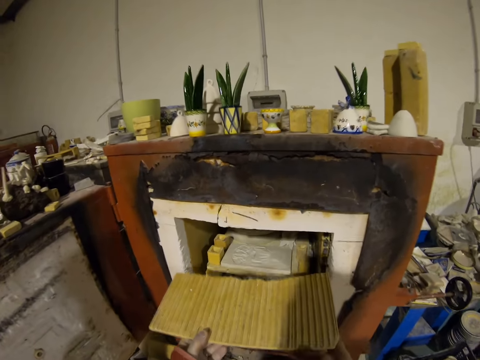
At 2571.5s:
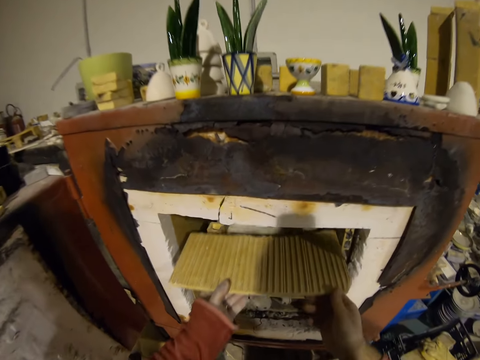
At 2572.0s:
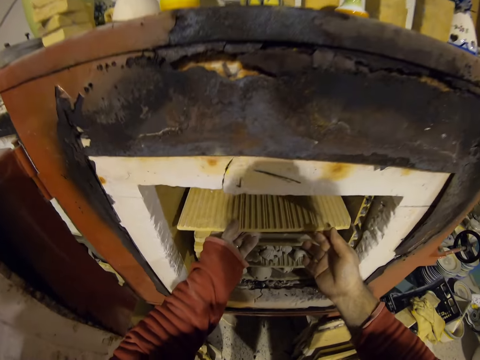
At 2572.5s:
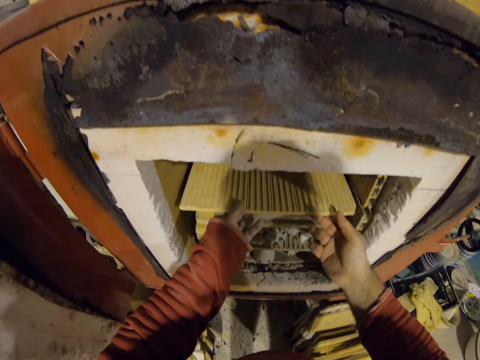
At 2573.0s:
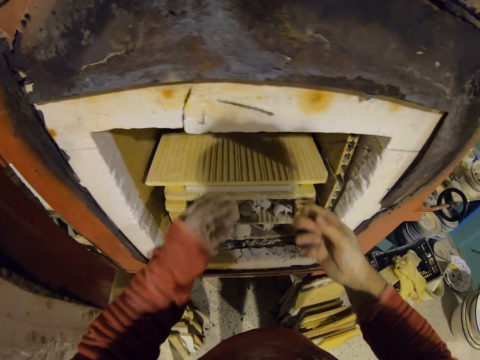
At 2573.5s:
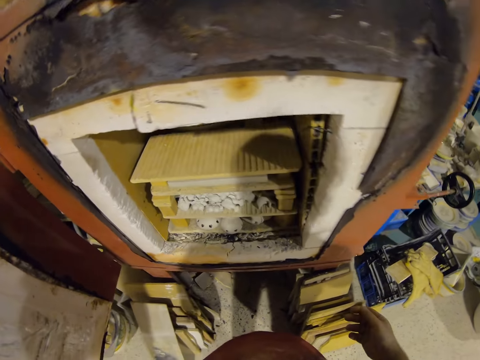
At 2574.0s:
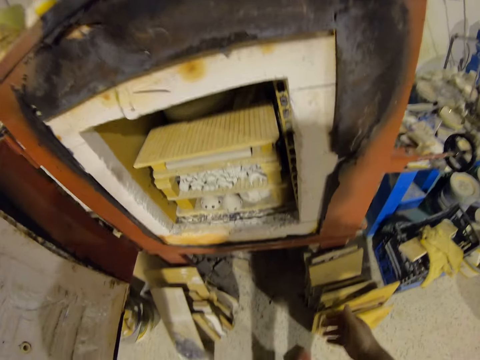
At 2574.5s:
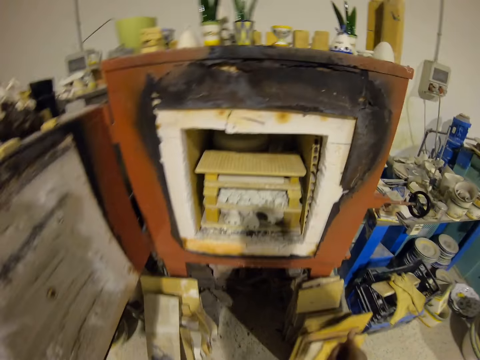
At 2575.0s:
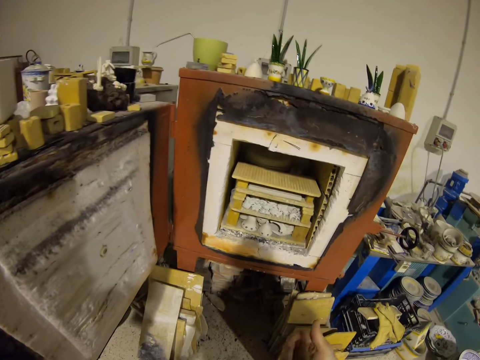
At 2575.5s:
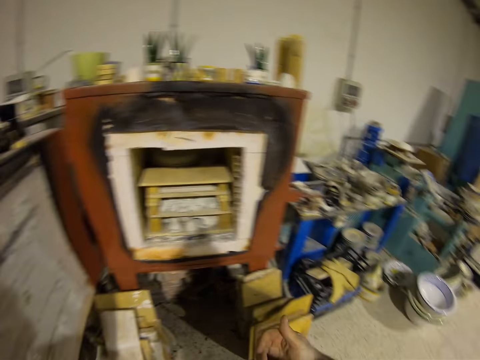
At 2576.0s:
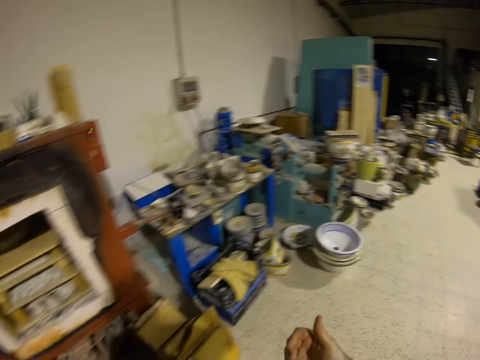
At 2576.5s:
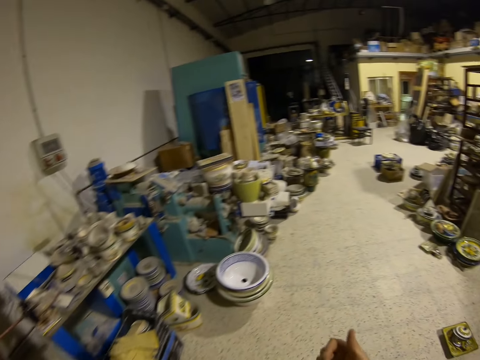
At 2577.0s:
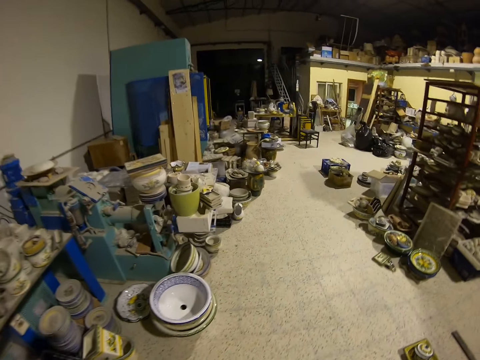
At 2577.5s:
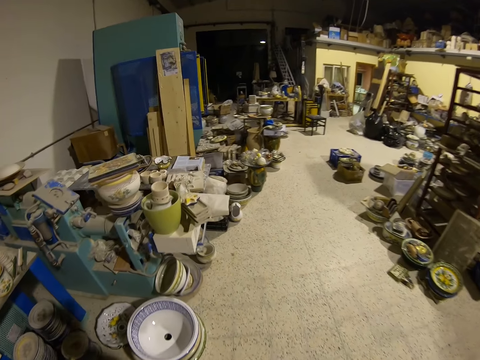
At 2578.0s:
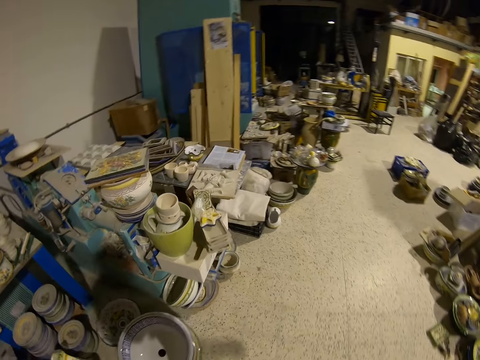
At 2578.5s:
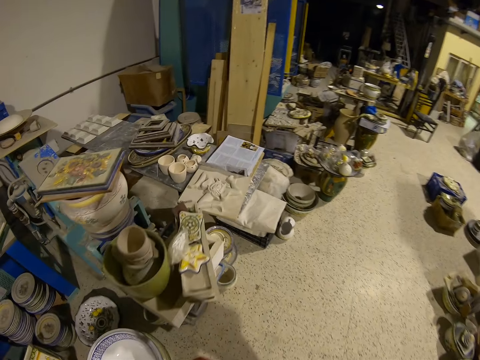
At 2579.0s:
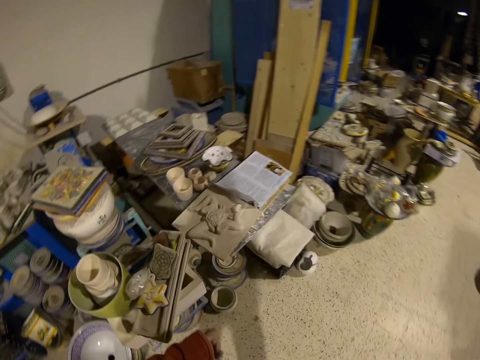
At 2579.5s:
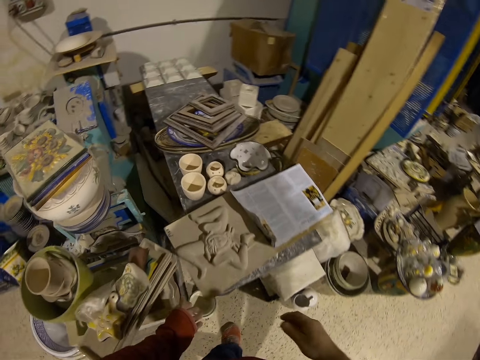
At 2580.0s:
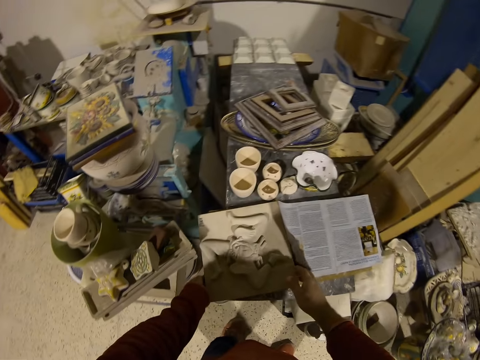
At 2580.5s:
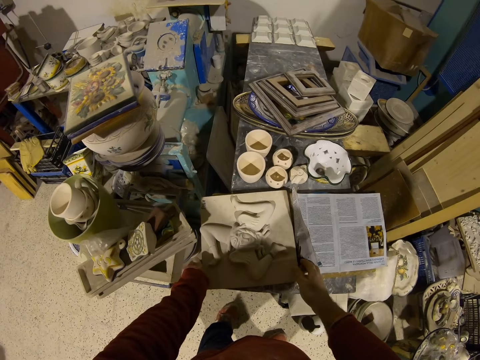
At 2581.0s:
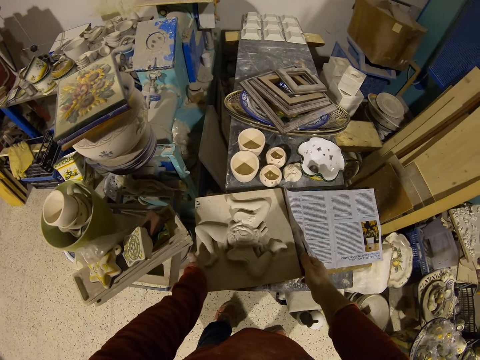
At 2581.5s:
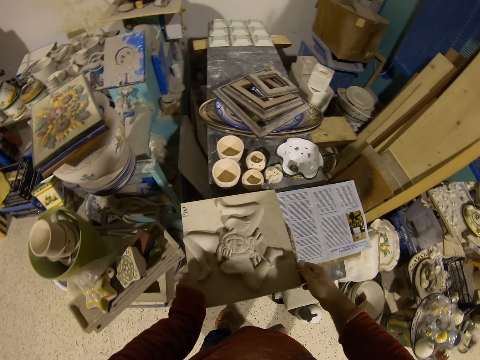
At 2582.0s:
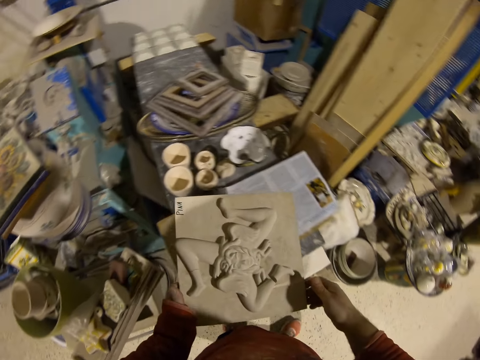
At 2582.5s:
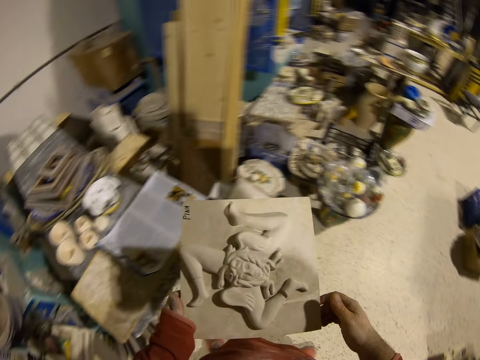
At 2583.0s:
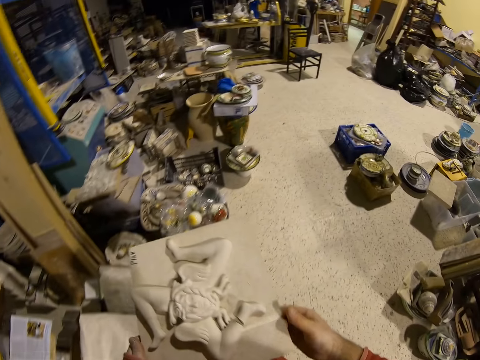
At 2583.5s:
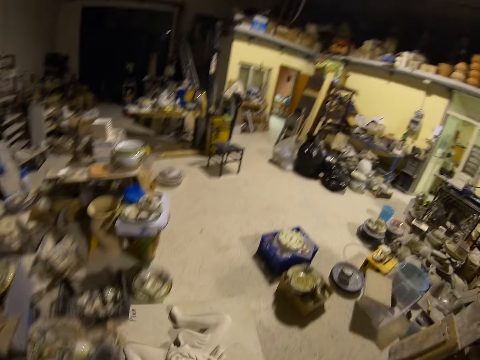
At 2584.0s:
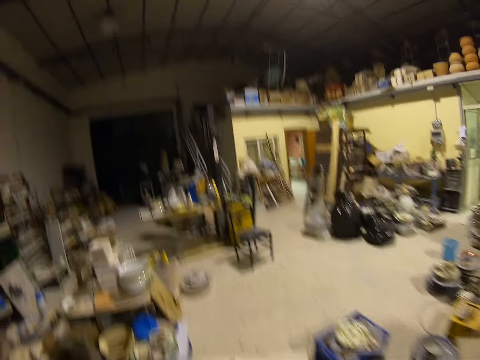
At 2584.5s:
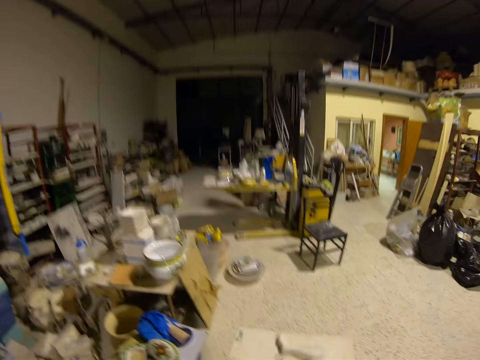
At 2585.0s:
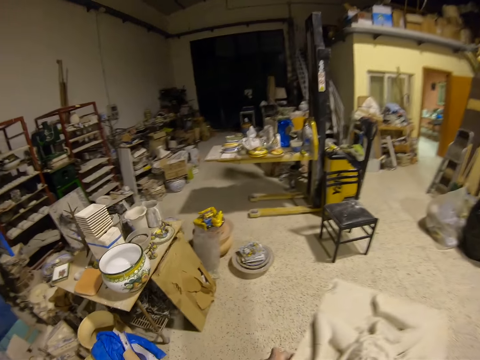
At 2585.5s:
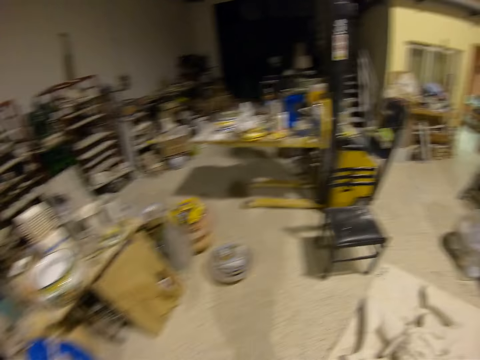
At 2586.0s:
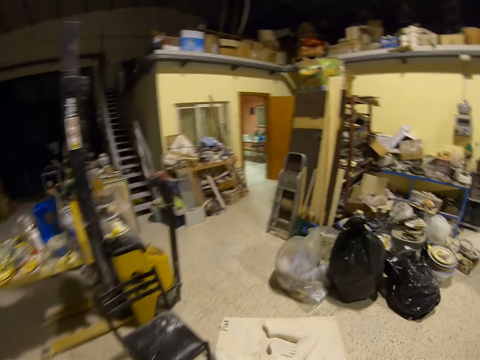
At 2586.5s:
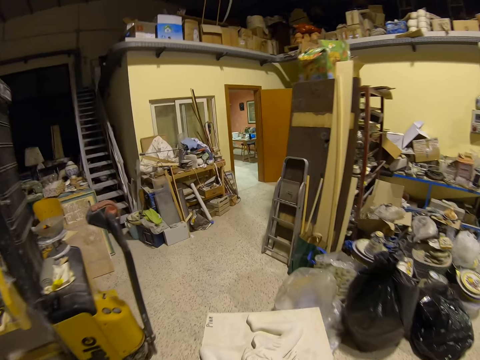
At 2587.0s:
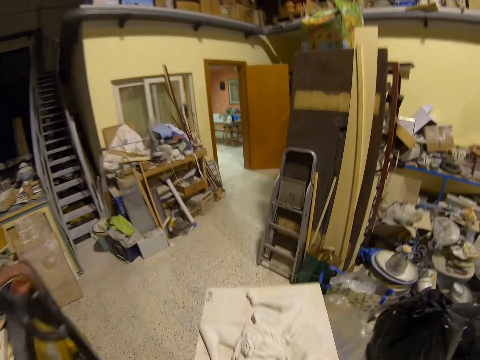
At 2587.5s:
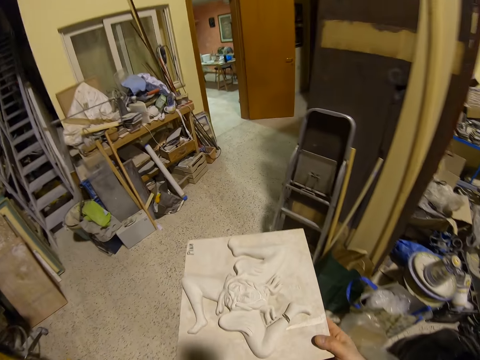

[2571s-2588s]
The camera wearer covers the clay silicone. They put the decor in the furnace. They walk around the workshop. They pick the decor. They walk to another room with the decor.

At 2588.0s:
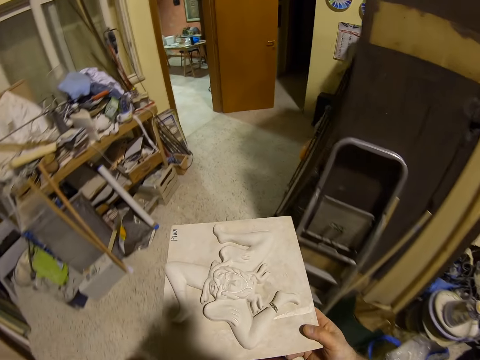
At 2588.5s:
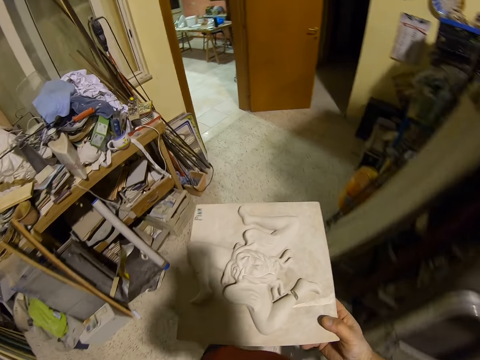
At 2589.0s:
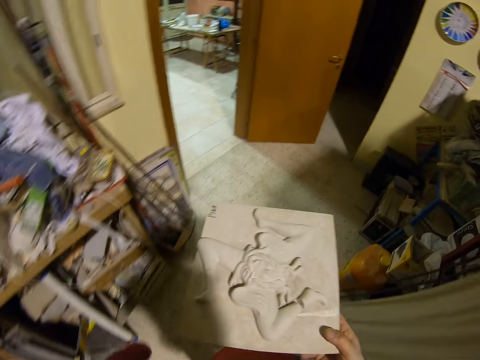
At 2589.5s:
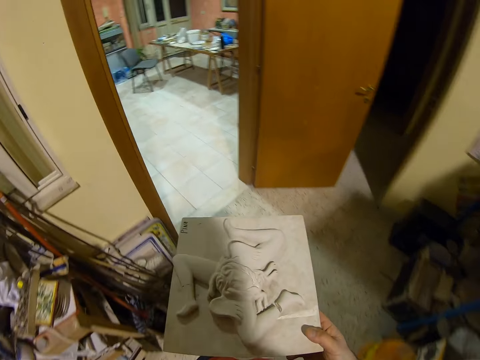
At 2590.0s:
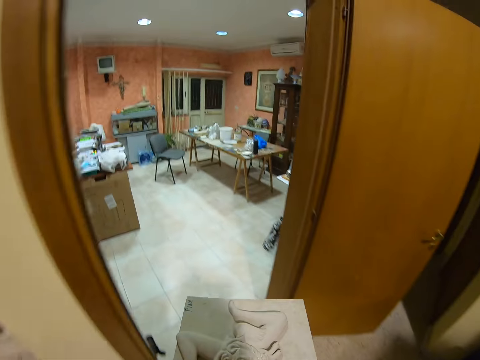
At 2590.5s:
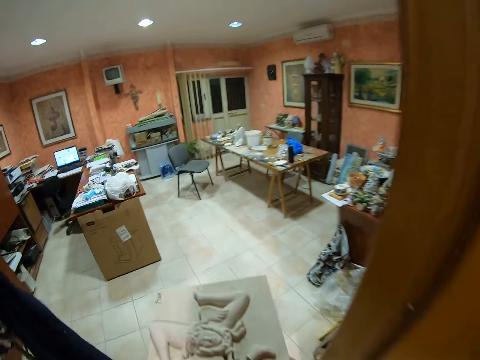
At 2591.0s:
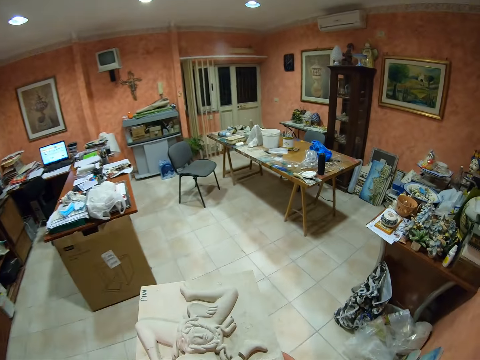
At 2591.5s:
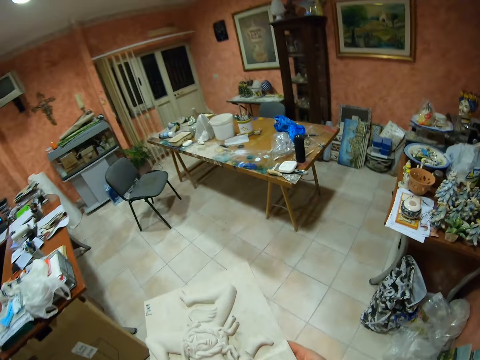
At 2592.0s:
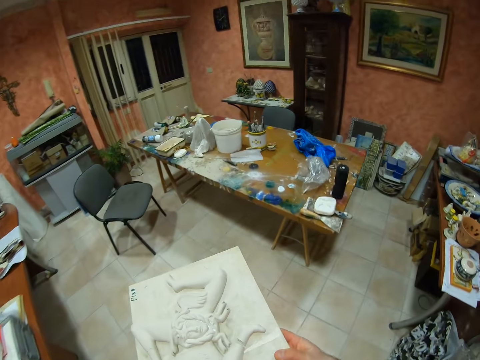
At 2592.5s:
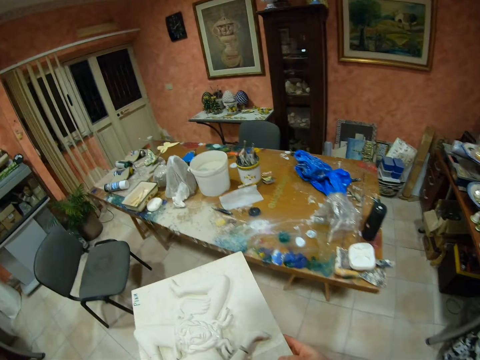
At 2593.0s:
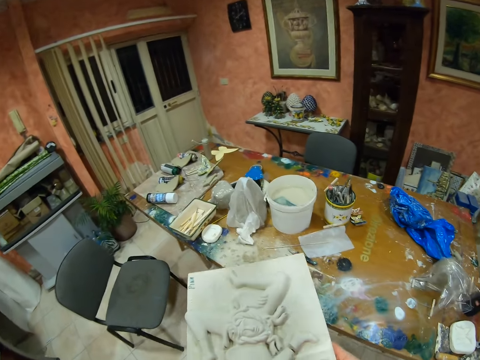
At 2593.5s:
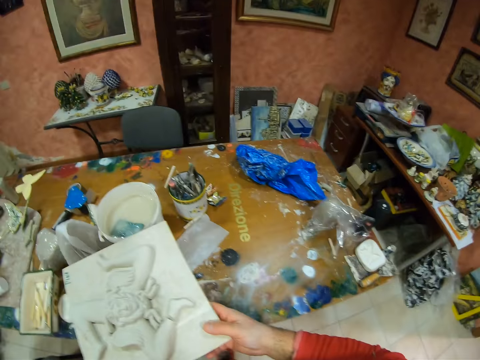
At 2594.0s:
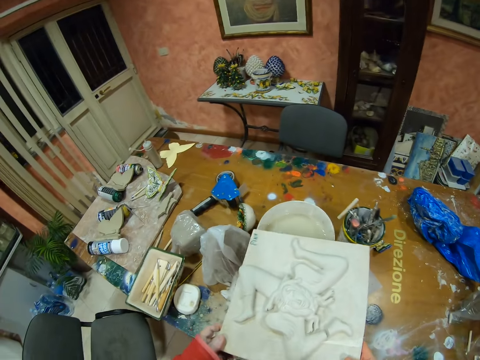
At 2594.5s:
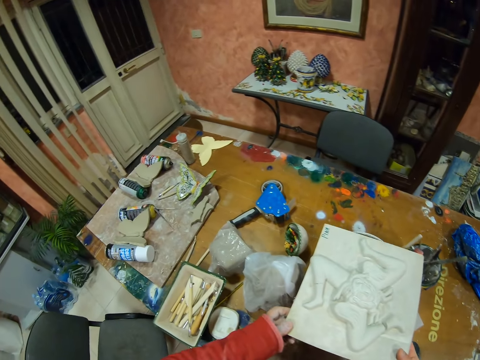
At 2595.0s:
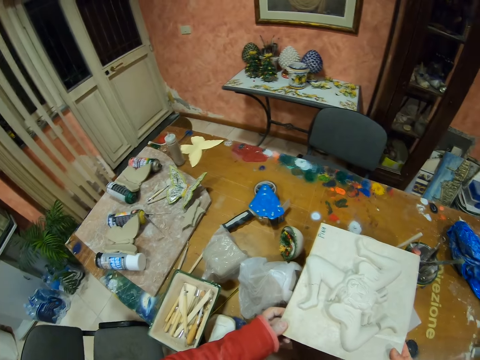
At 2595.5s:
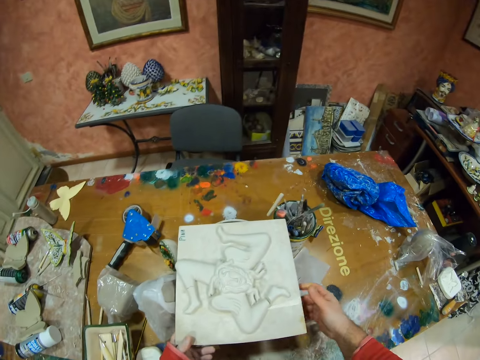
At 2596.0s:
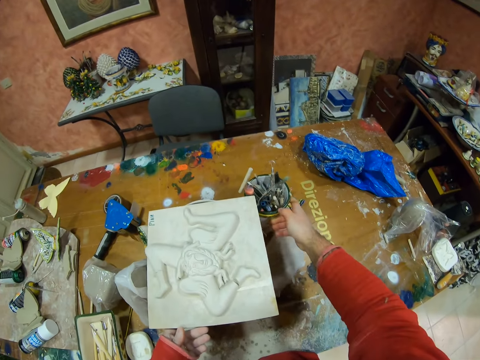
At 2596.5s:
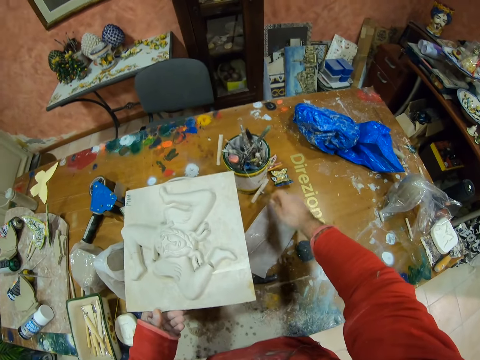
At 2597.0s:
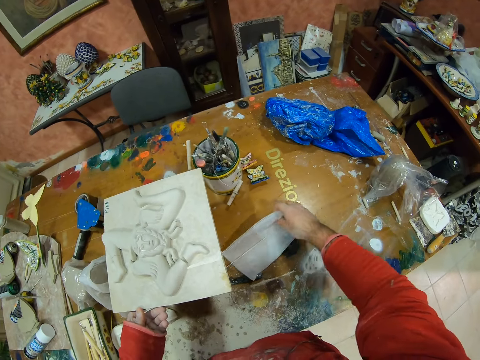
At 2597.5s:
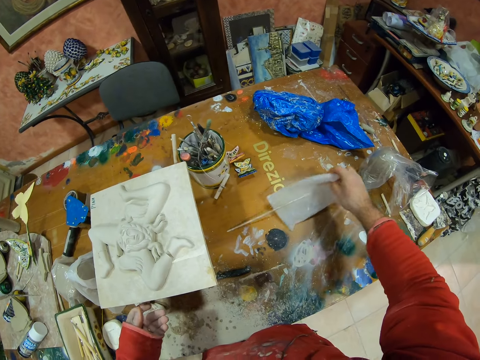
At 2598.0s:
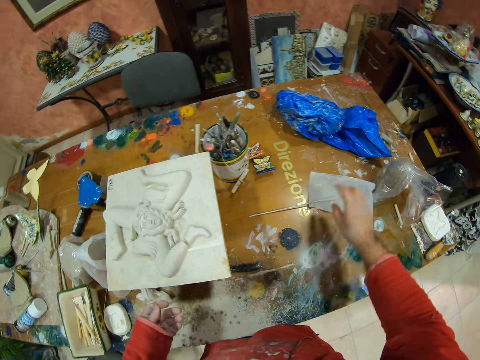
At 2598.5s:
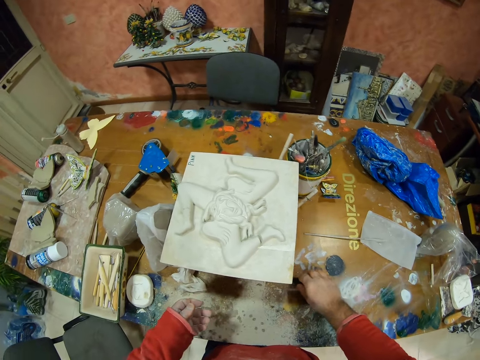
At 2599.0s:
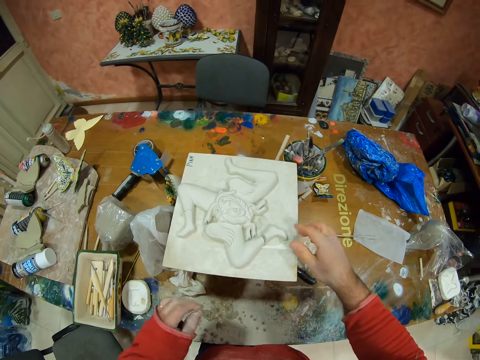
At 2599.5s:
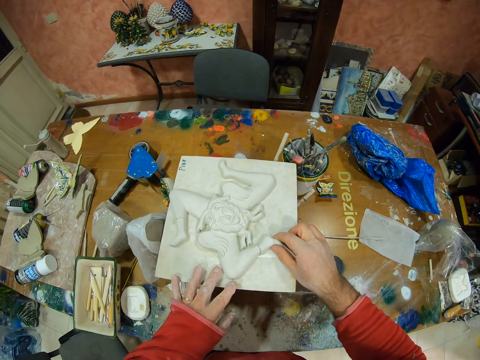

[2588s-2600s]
The camera wearer puts the decor on the tin. They move things on the table. They push the tin with brushes aside.
